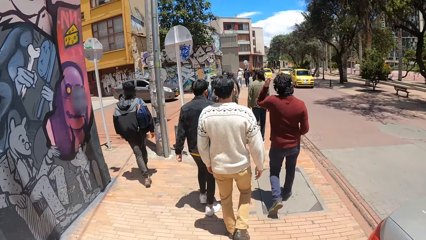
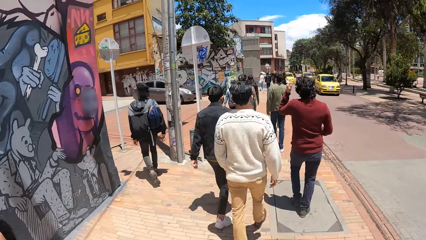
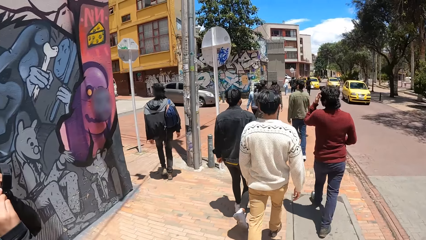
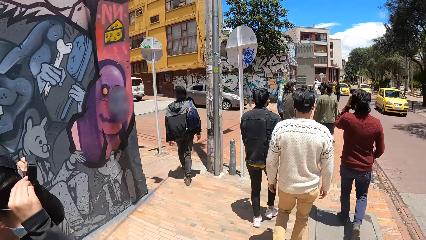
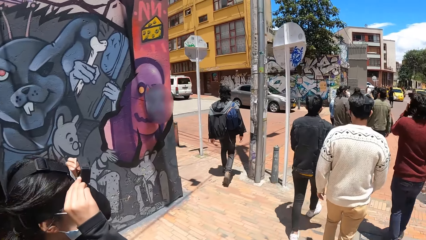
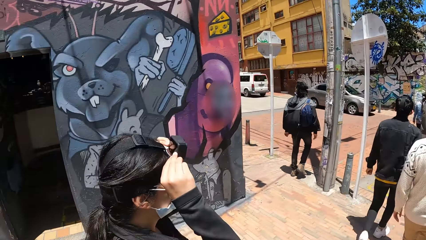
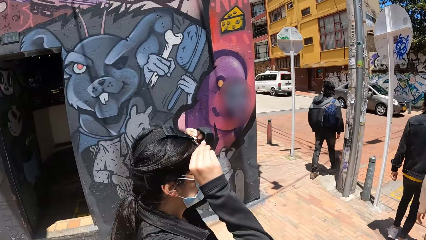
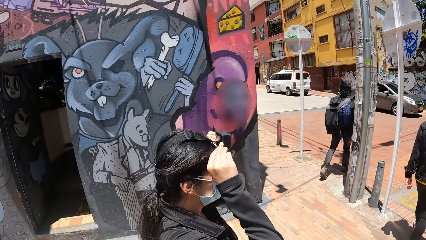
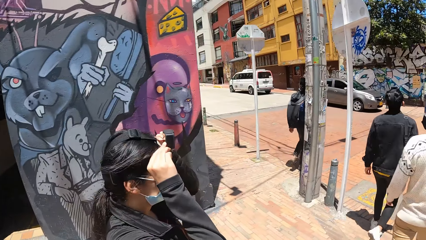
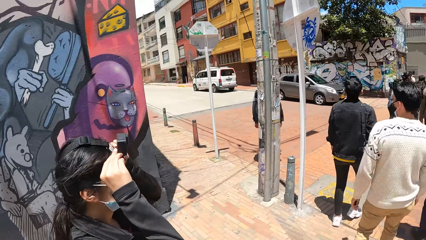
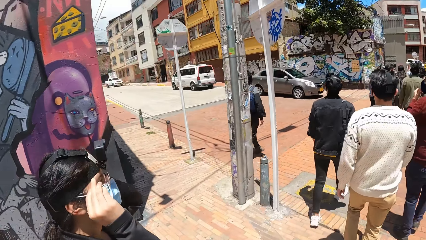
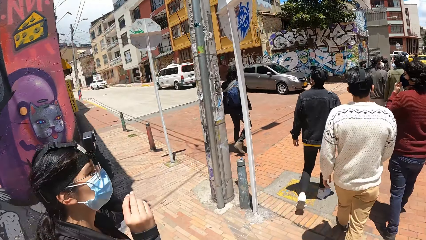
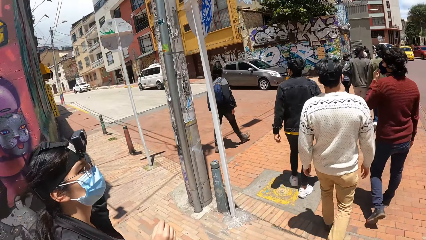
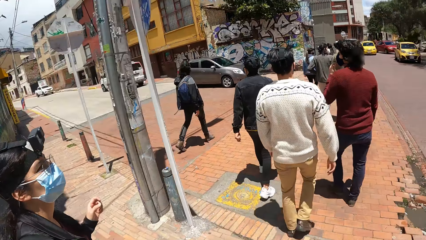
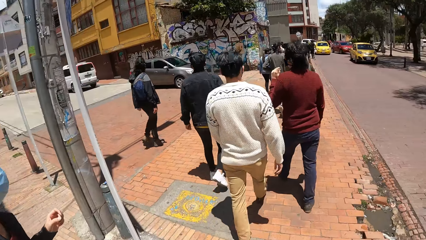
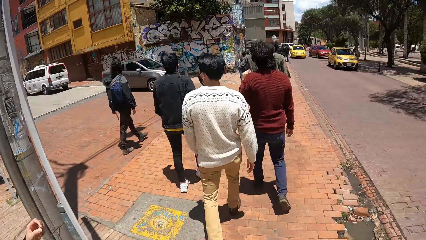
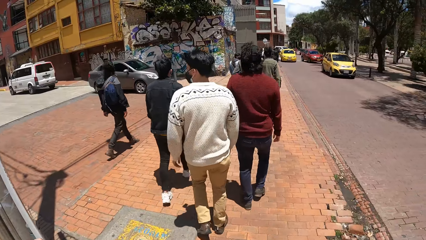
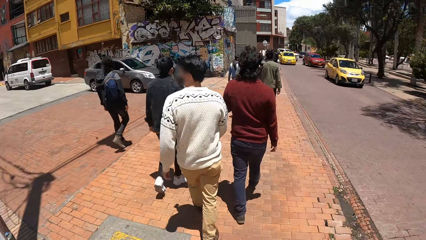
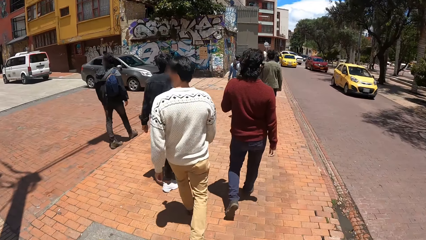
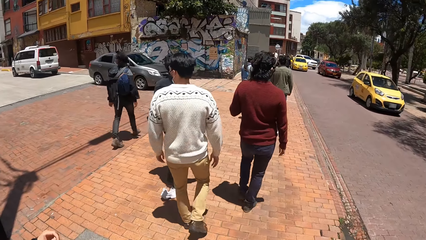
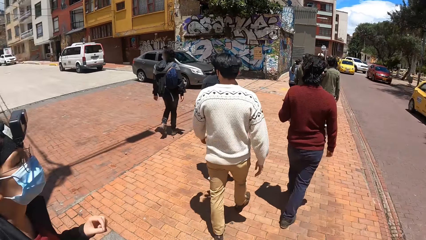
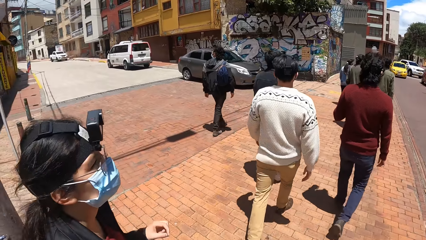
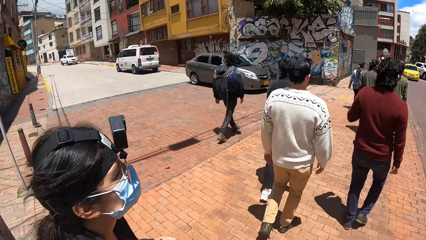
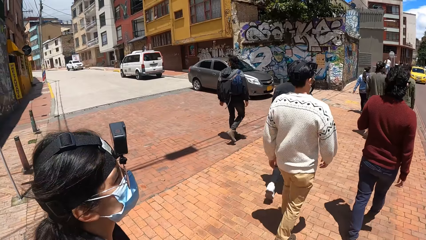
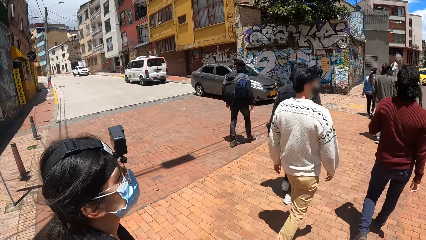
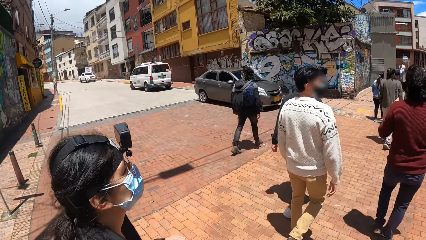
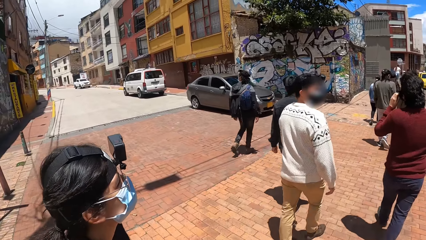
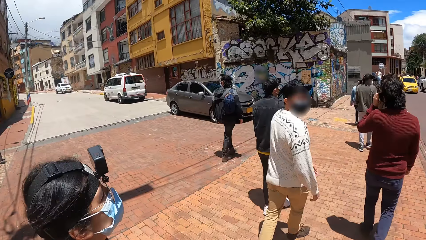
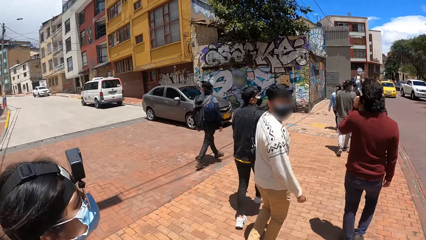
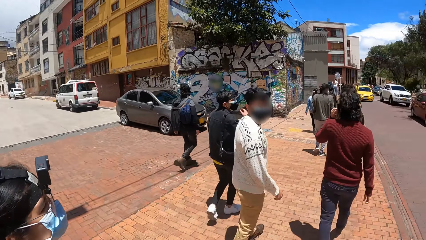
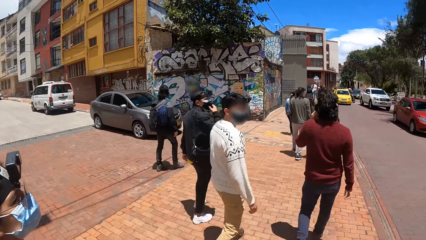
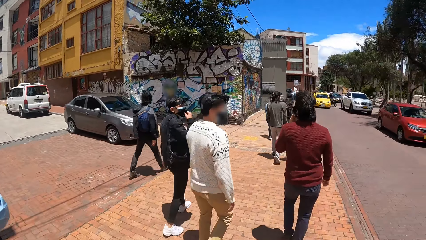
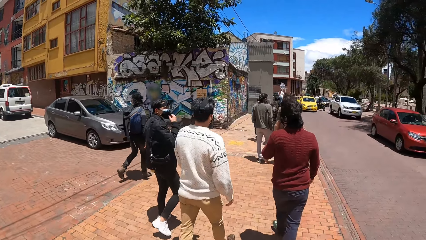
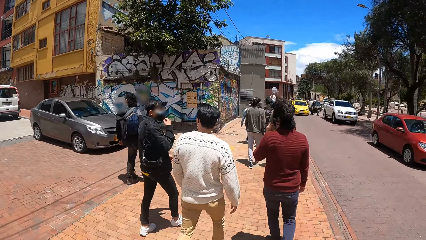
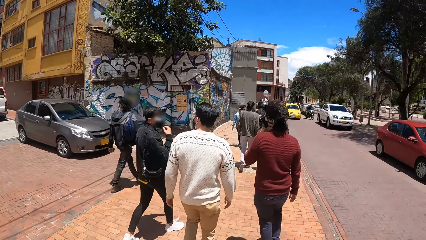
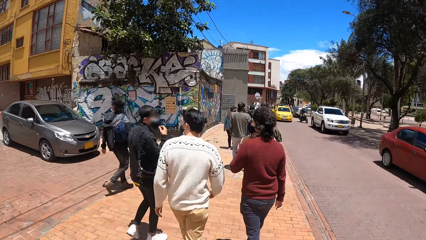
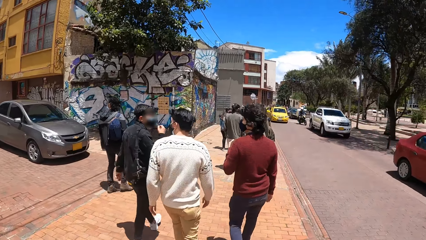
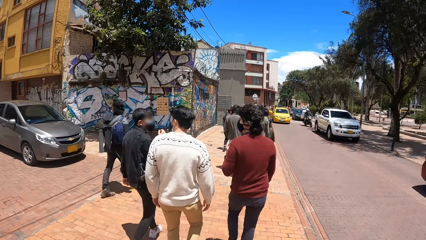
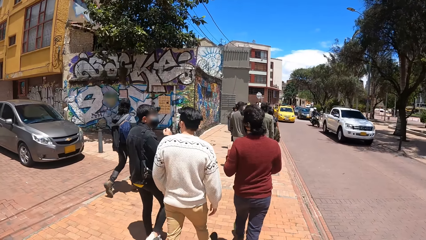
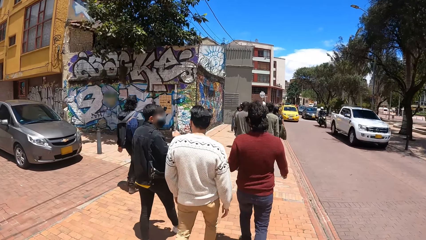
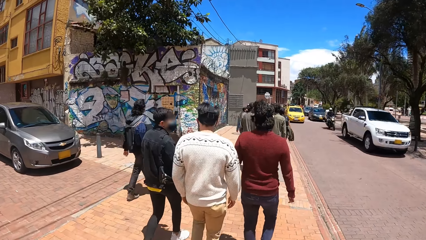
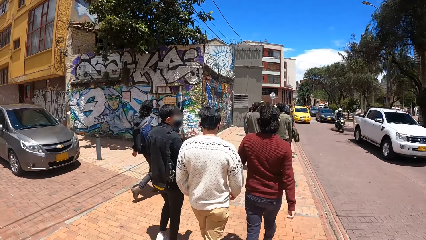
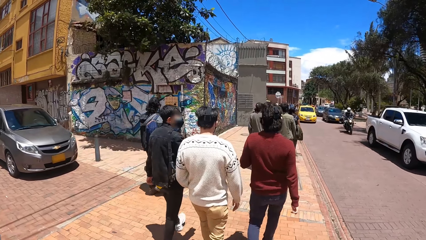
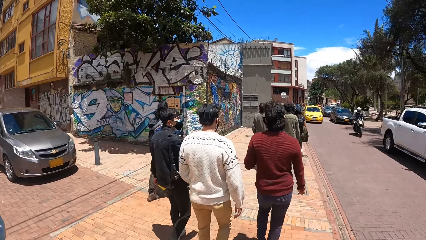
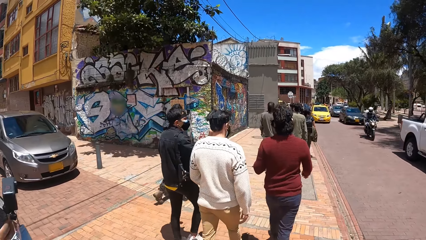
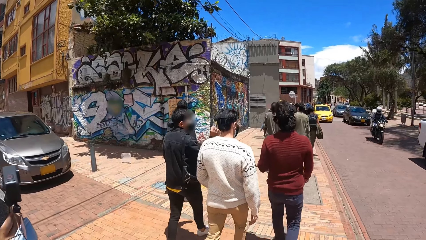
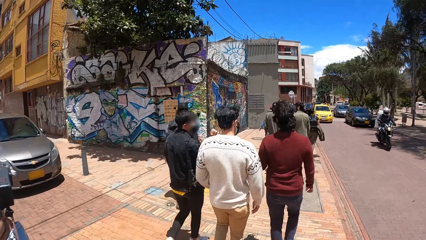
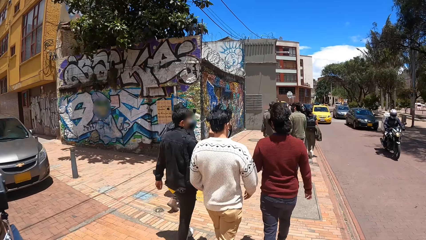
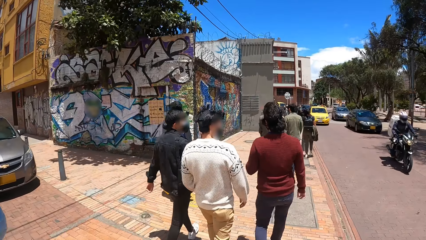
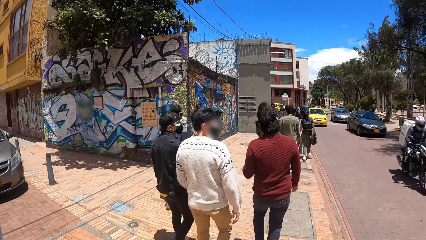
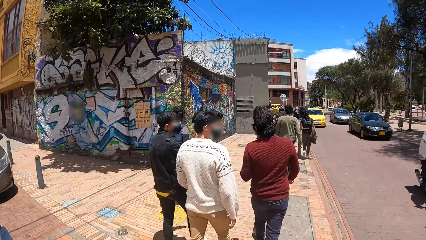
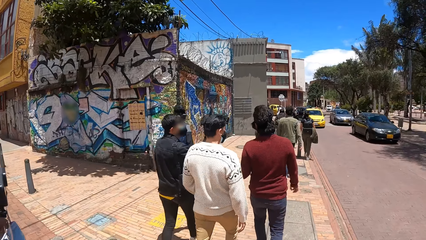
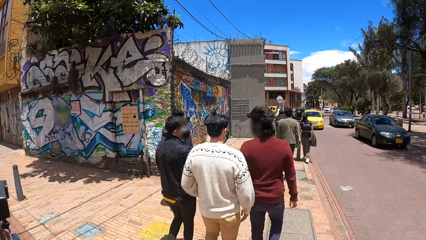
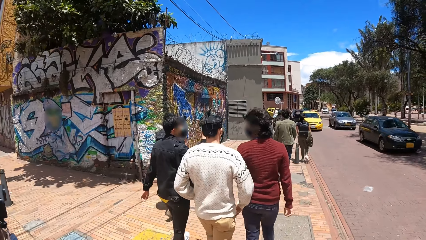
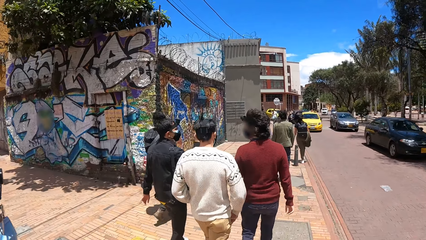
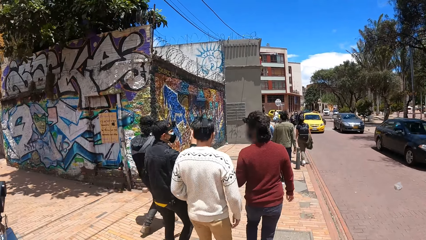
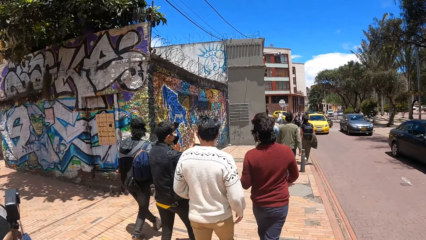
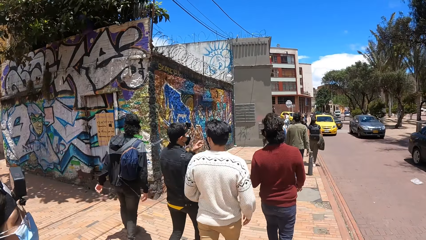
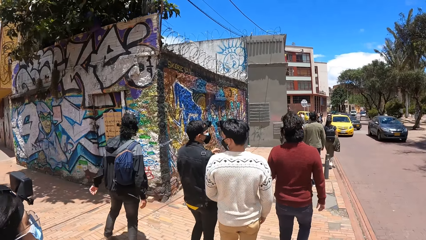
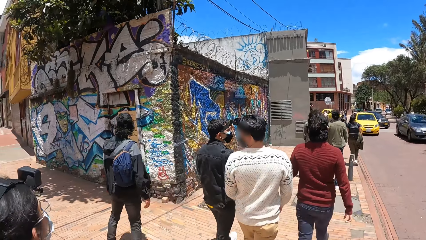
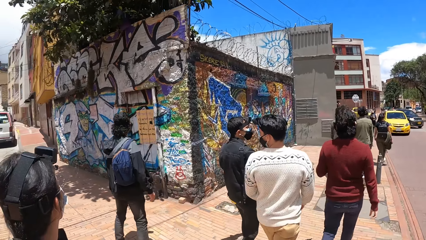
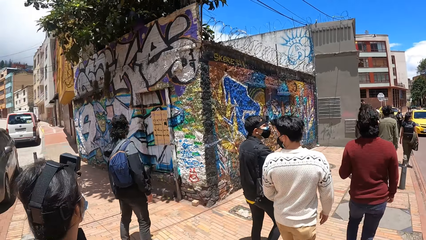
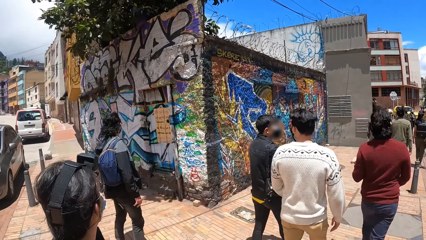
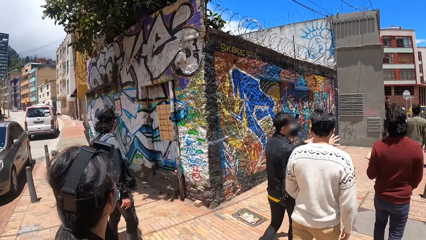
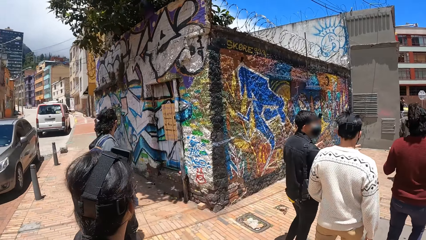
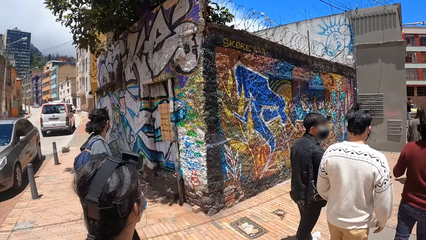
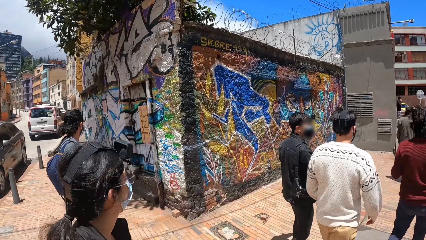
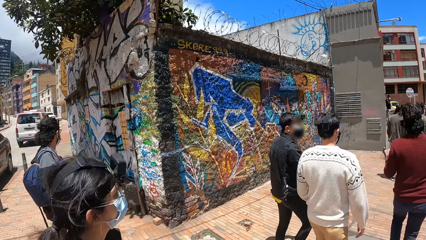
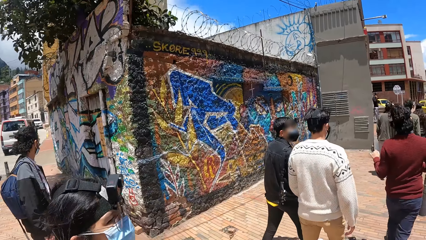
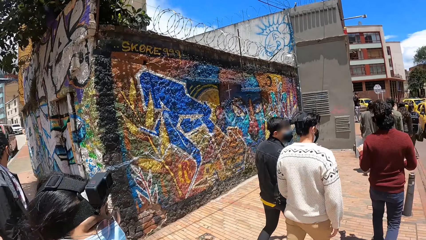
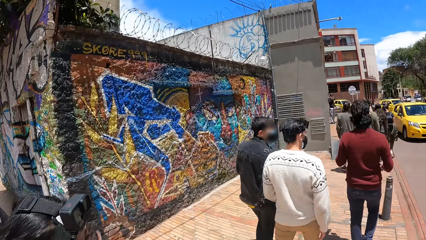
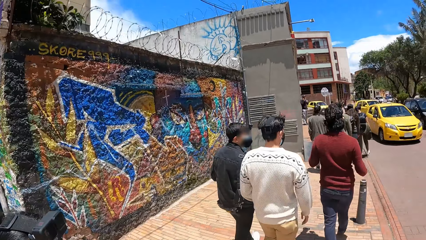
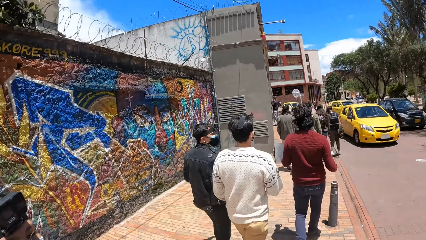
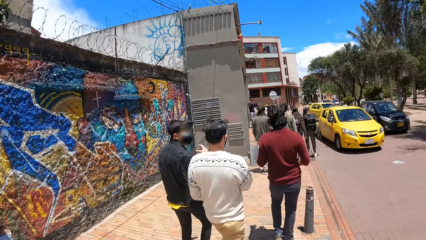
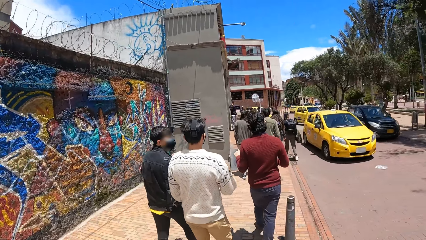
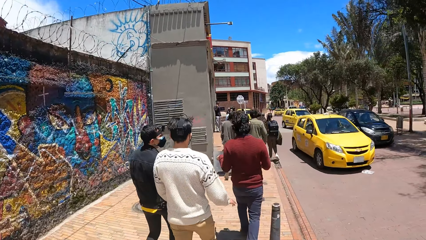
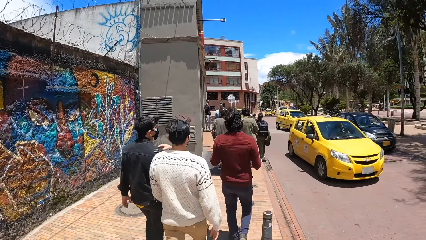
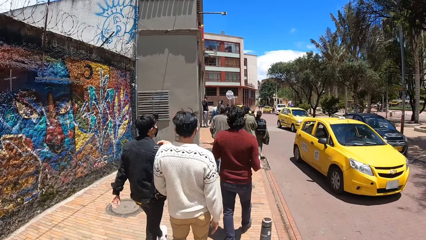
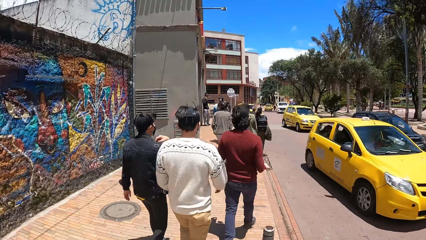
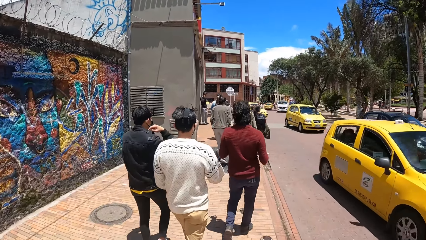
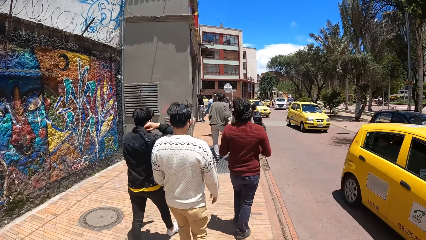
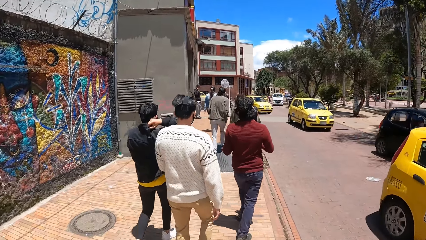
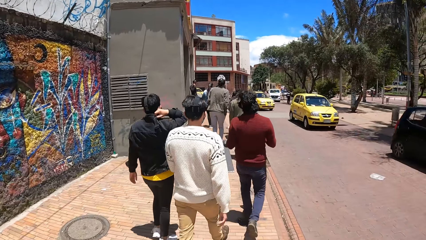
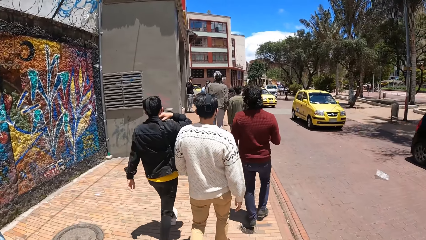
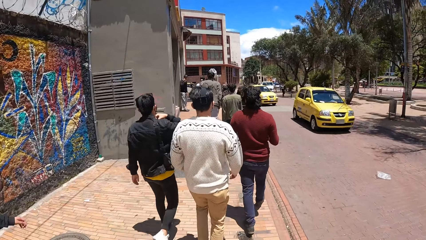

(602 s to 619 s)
A woman adjusts the camera. The camera wearer walks around. They cross the road. The woman crosses the road.
